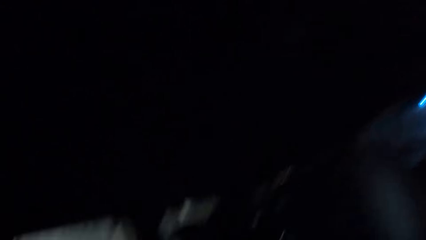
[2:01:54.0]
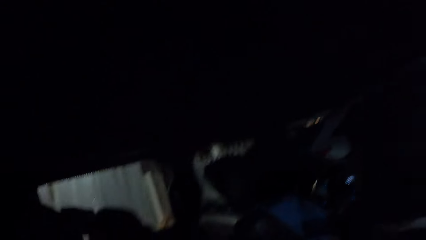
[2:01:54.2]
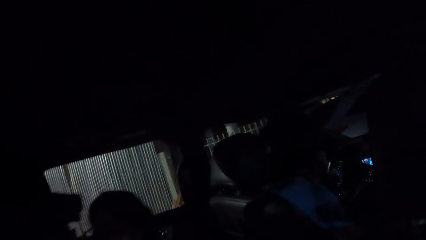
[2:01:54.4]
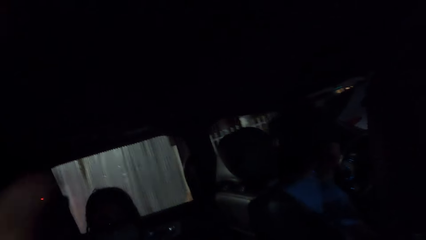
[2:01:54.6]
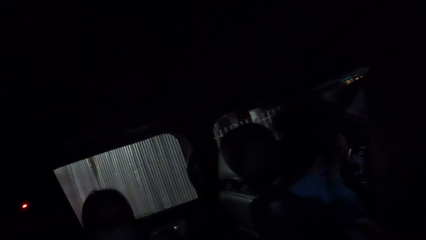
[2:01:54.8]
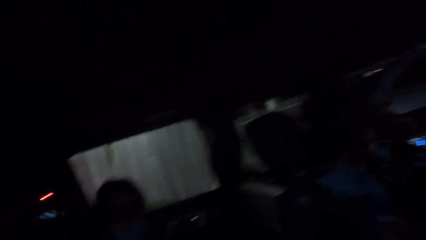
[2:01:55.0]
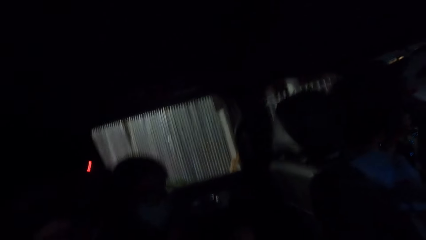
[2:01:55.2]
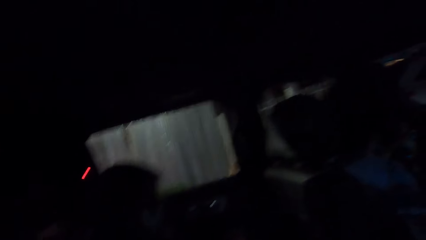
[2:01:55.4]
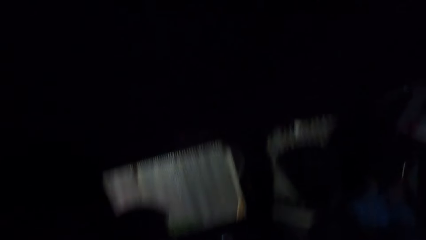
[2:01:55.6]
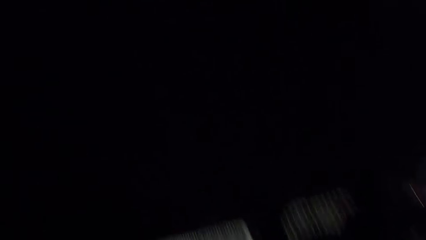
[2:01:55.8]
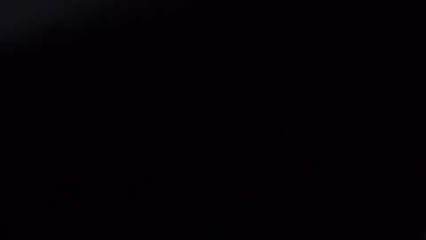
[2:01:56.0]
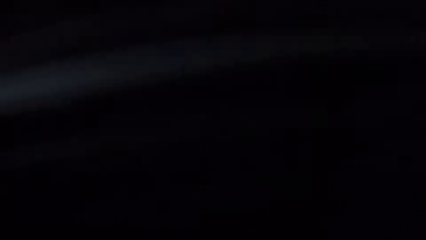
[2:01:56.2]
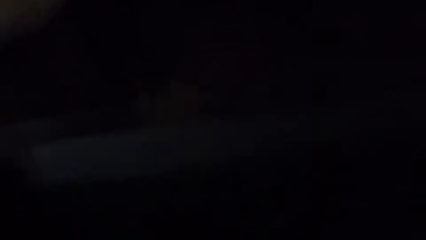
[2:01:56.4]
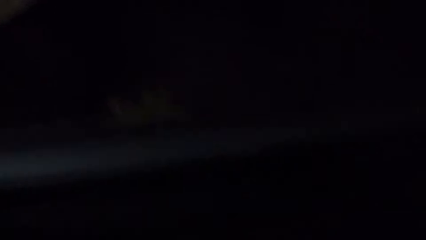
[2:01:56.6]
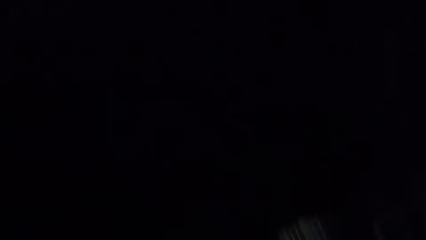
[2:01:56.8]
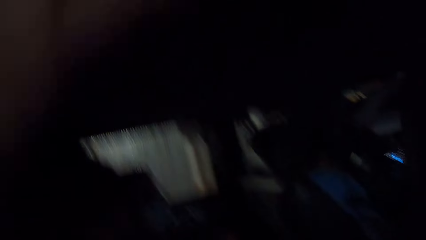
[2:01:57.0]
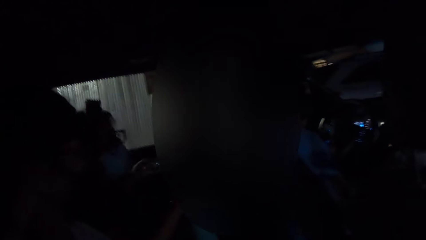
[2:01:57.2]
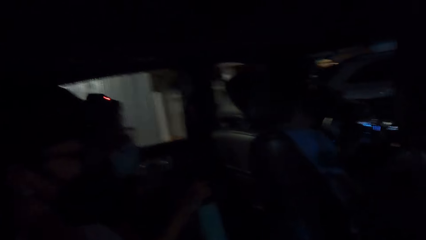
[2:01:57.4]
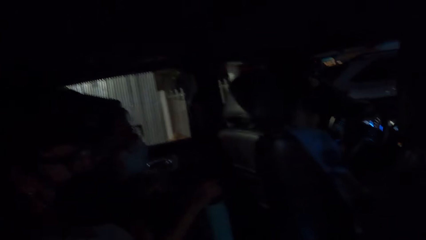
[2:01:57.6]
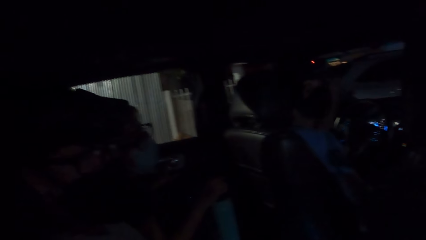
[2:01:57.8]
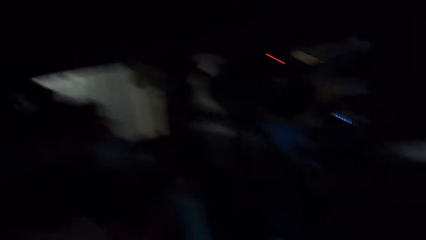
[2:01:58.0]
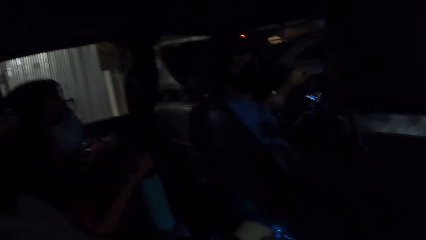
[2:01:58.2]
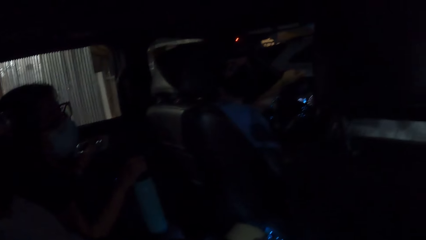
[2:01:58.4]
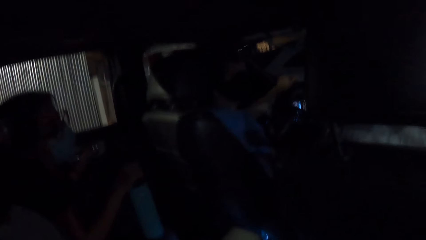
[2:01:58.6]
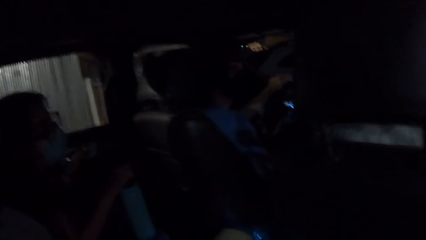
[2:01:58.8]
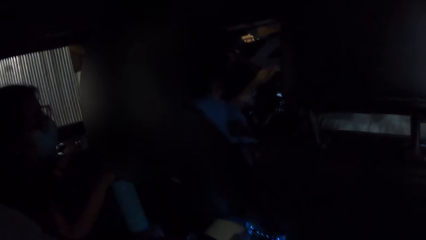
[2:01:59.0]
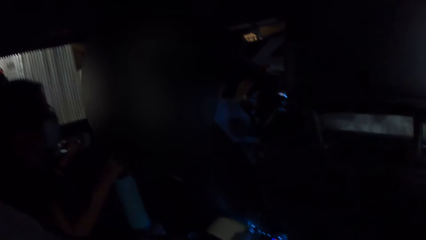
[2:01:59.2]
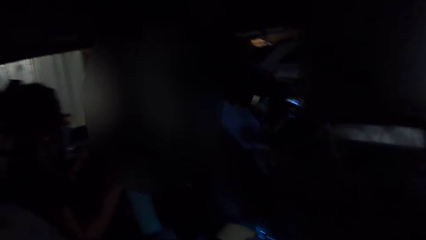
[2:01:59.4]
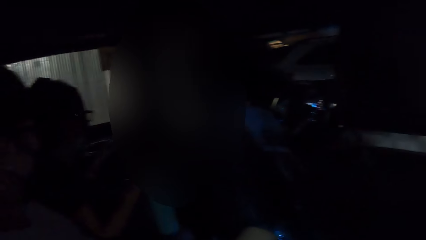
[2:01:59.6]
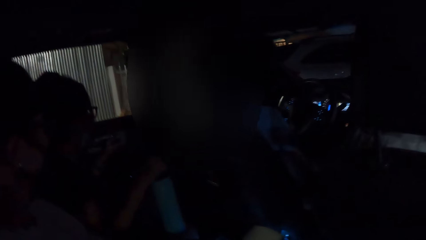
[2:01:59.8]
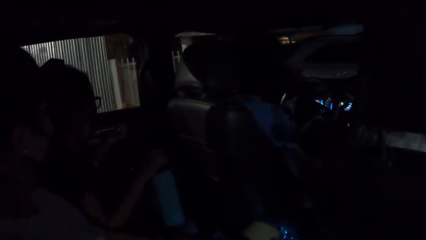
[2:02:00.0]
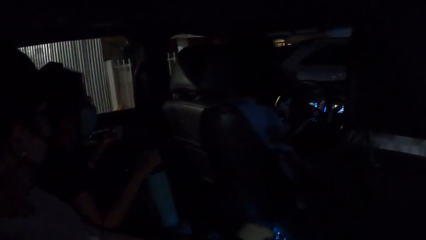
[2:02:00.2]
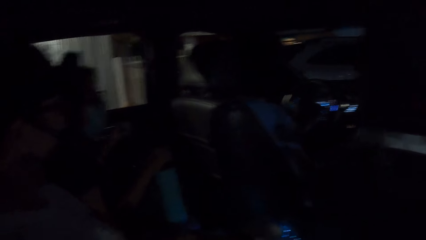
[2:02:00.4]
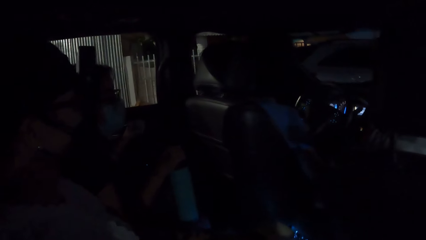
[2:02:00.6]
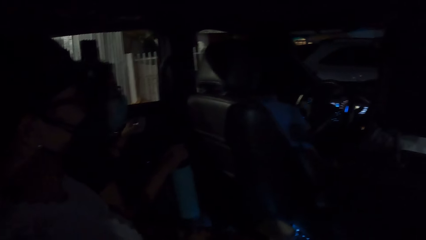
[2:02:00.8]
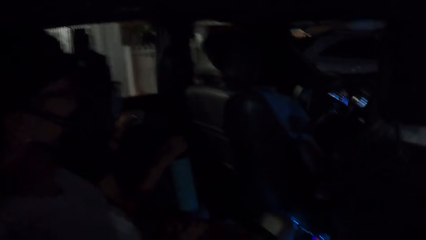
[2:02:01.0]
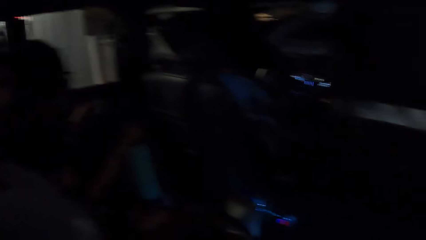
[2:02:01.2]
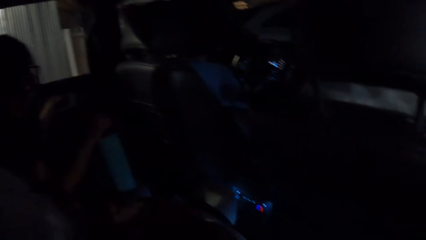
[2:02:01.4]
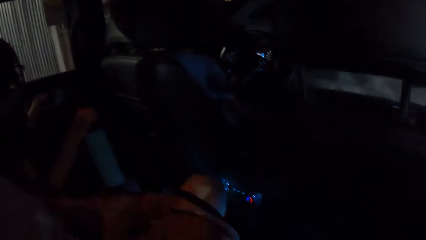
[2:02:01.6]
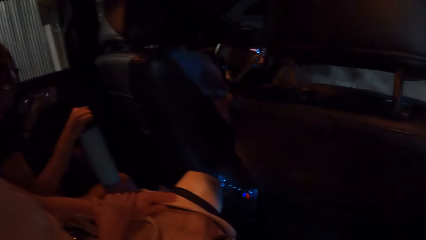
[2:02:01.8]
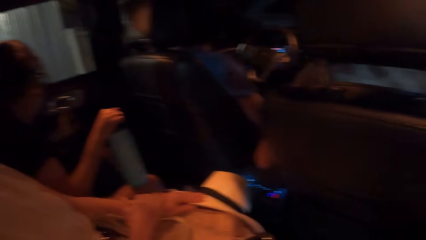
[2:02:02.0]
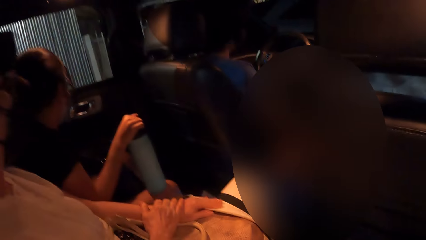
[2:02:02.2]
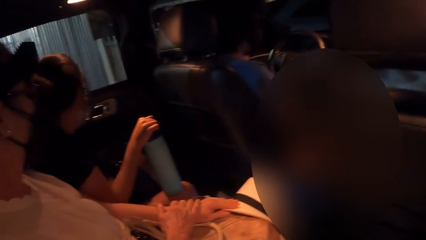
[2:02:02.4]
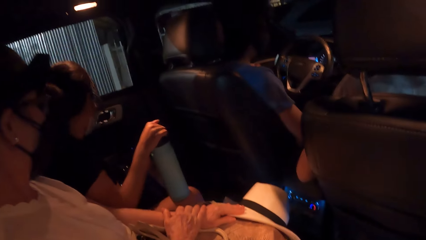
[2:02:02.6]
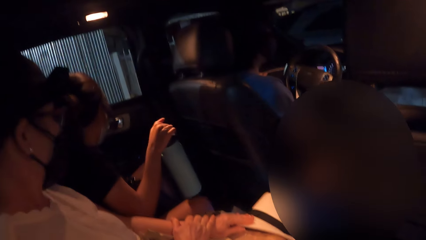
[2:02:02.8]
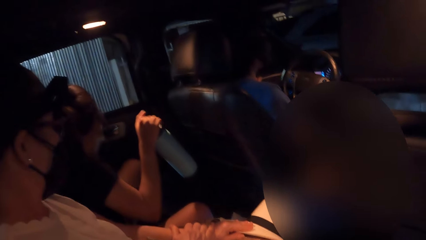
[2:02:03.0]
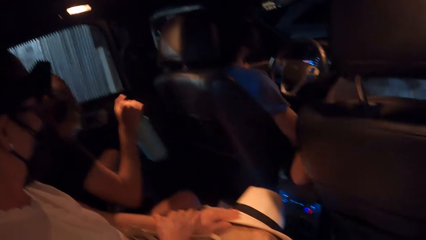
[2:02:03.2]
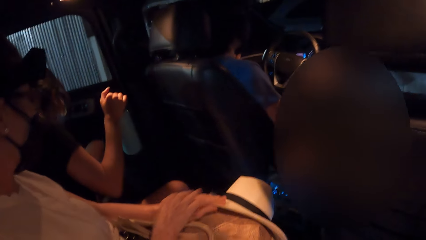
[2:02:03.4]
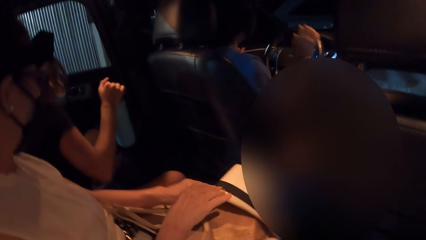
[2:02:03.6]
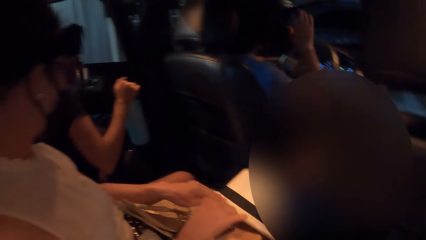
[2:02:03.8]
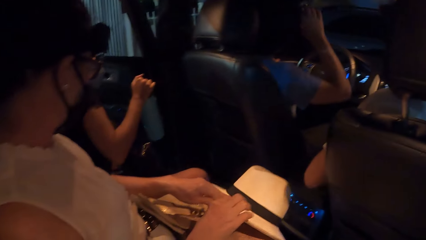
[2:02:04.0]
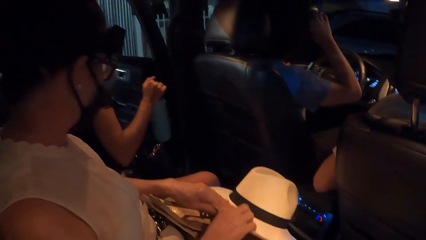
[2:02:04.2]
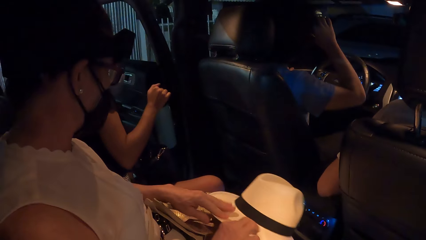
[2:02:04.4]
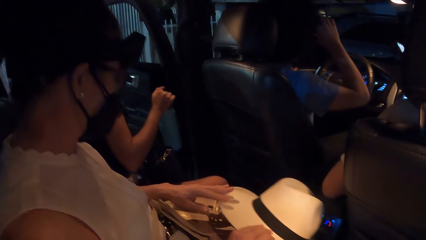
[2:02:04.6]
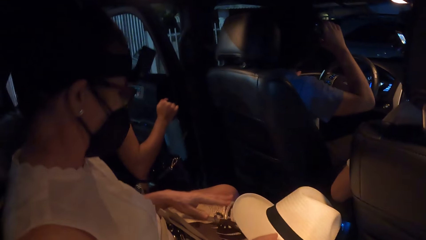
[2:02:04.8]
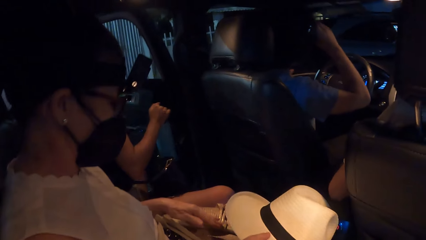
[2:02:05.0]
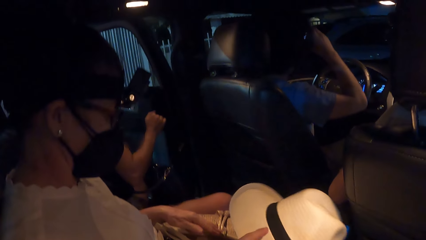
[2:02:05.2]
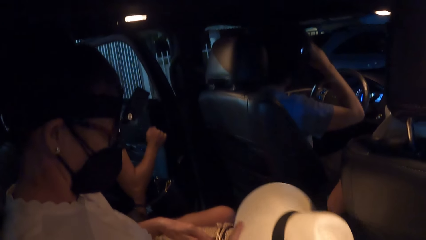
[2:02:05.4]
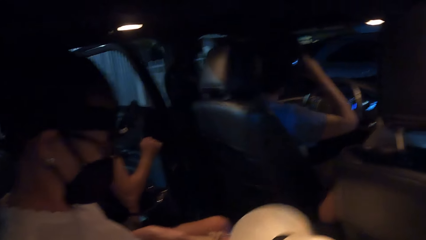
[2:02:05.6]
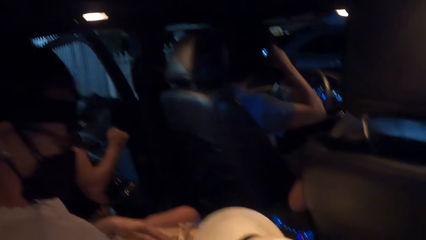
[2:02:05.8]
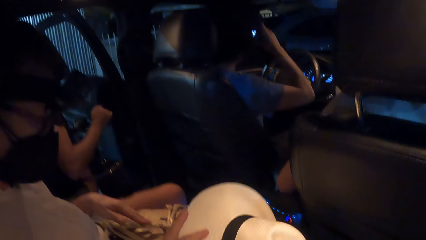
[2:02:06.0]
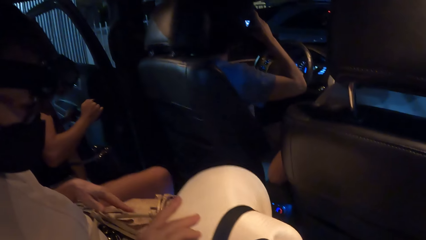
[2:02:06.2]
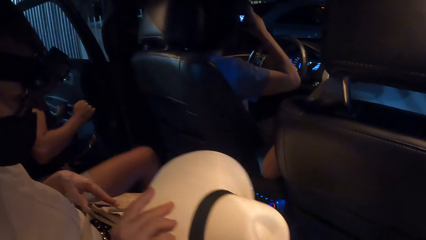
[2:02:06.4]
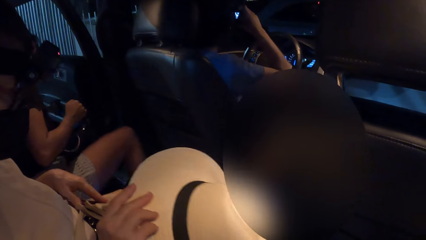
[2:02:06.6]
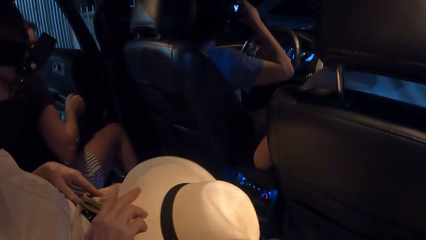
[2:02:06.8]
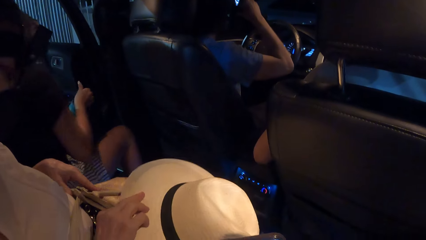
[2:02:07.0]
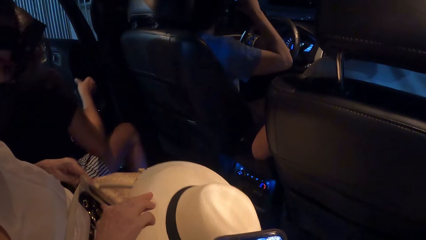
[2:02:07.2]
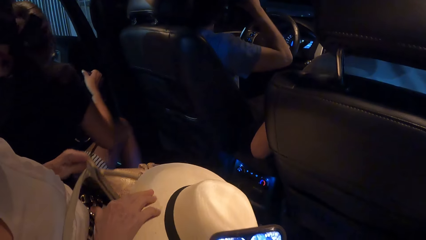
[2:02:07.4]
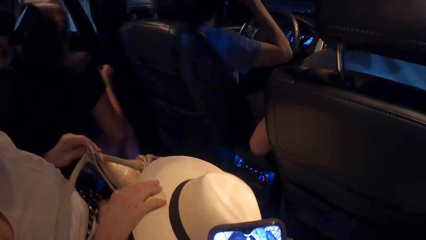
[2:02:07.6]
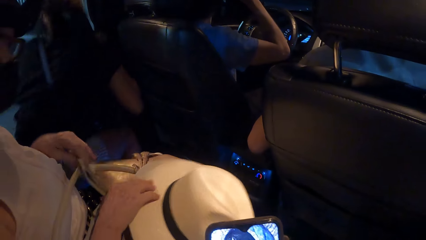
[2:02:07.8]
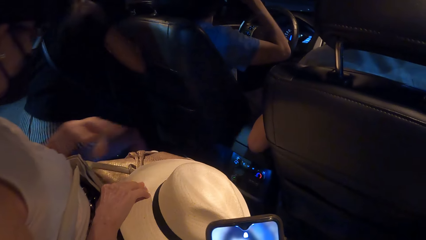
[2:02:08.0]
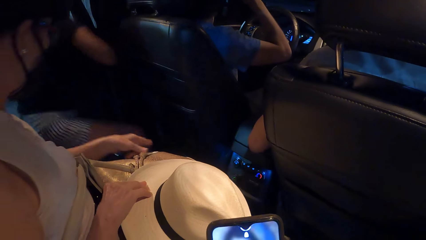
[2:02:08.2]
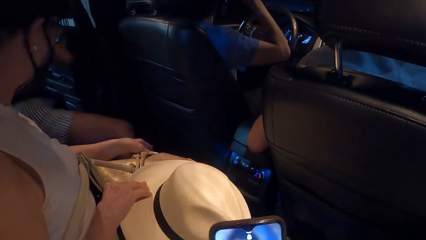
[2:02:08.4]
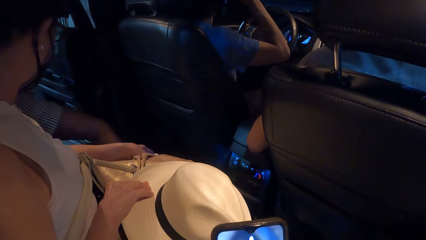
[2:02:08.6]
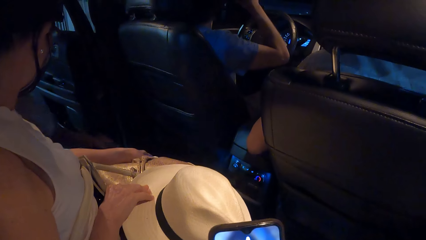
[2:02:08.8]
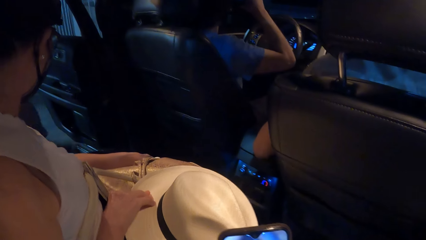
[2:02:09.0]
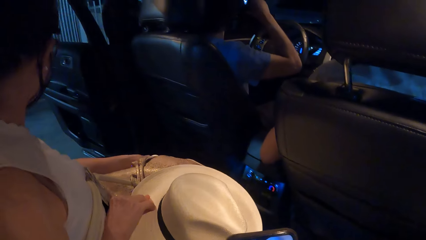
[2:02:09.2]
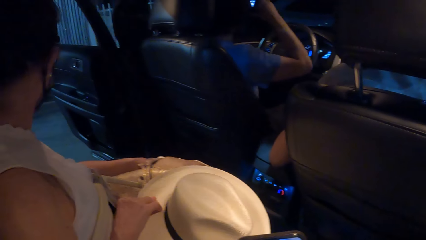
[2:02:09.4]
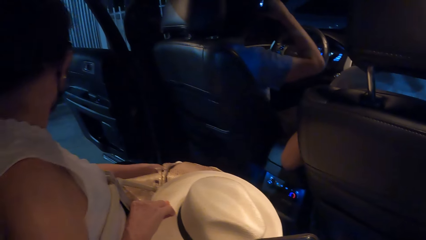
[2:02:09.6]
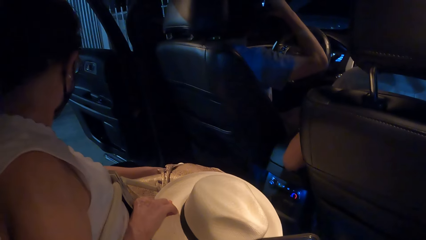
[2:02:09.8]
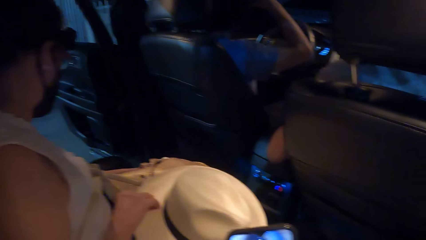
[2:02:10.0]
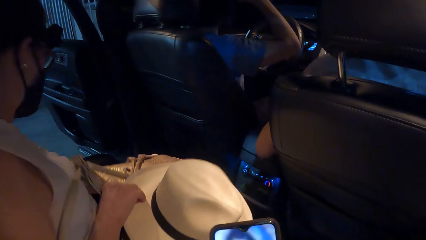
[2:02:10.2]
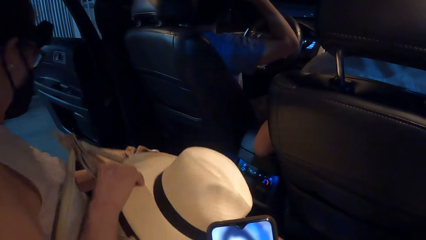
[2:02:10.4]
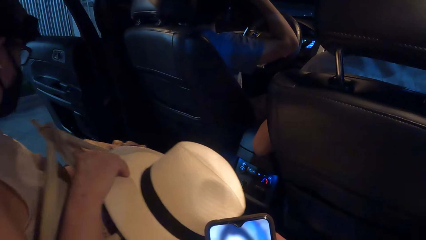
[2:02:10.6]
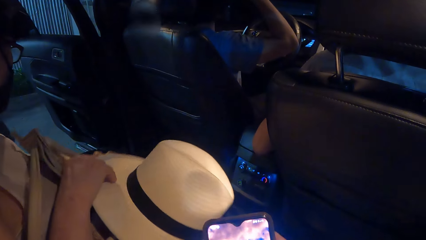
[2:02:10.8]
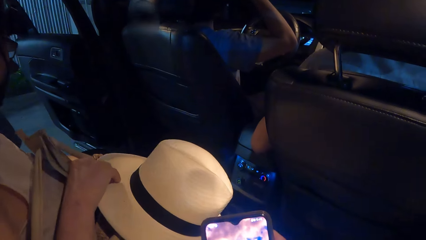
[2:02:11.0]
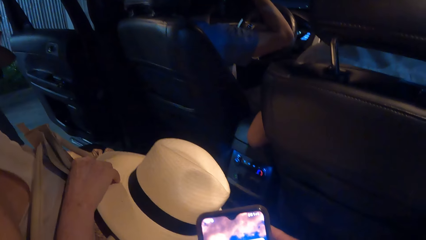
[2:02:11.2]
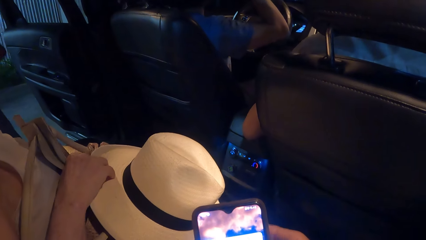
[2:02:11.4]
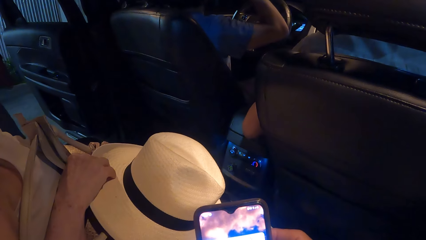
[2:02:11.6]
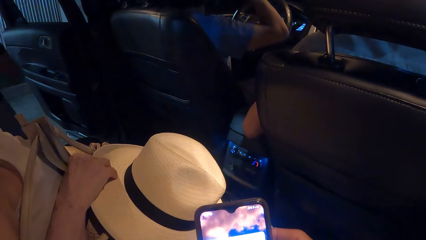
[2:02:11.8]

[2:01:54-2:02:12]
The camera wearer holds a car with the left hand. They touch the car. They touch something. They look in the car. They interact with the friends. A man touches the camera. The camera wearer holds a phone. A lady gets out of the car.
